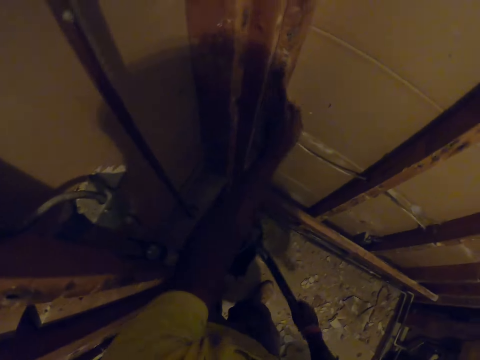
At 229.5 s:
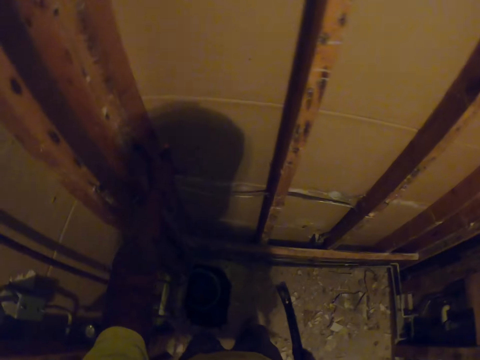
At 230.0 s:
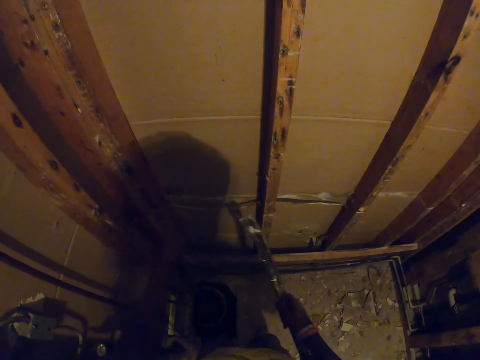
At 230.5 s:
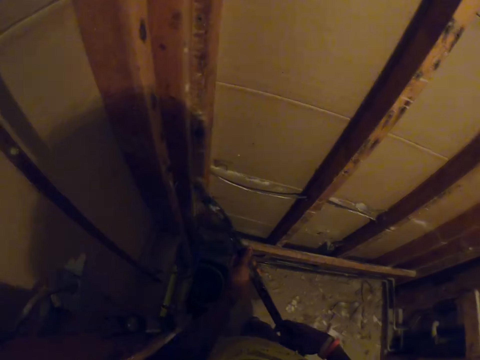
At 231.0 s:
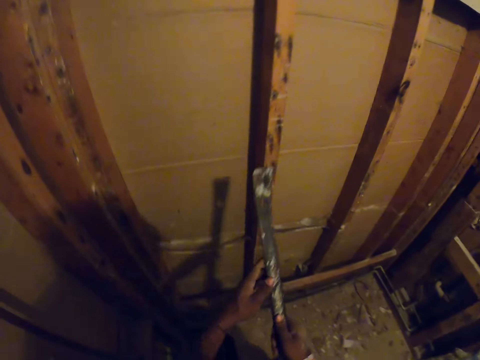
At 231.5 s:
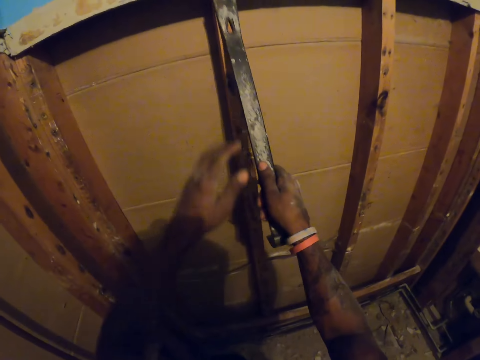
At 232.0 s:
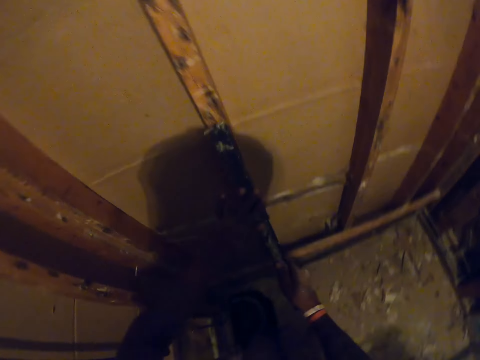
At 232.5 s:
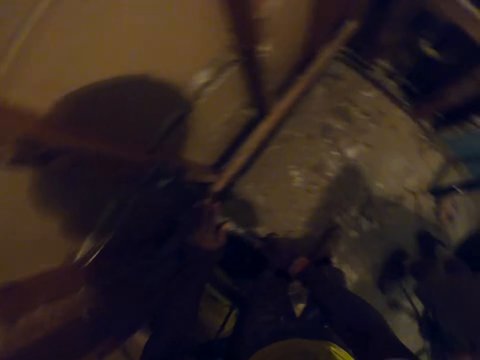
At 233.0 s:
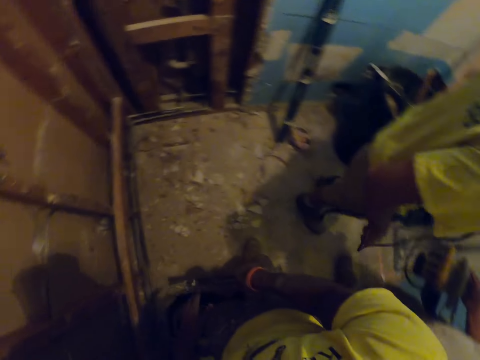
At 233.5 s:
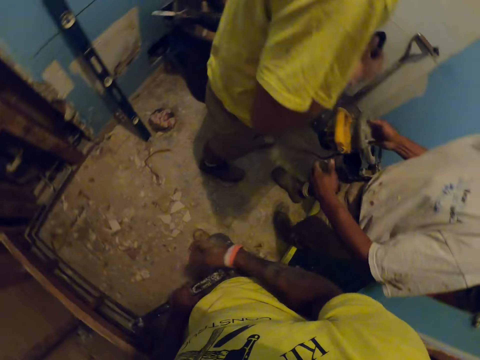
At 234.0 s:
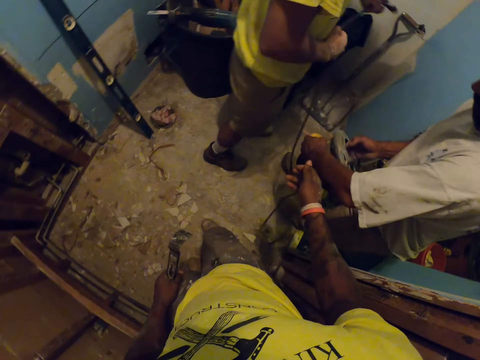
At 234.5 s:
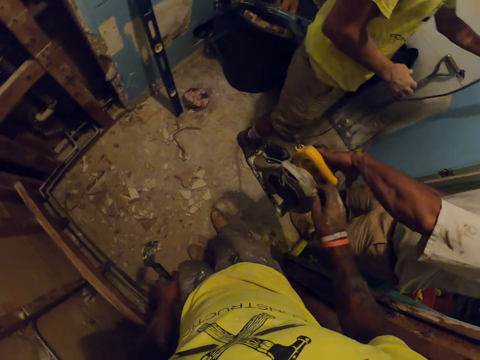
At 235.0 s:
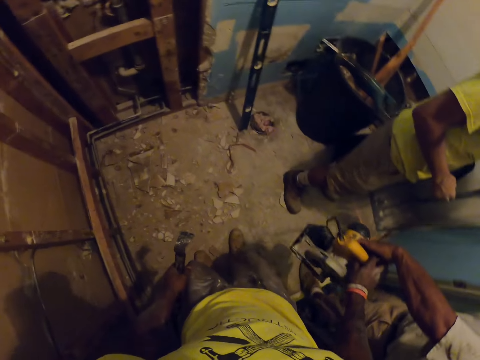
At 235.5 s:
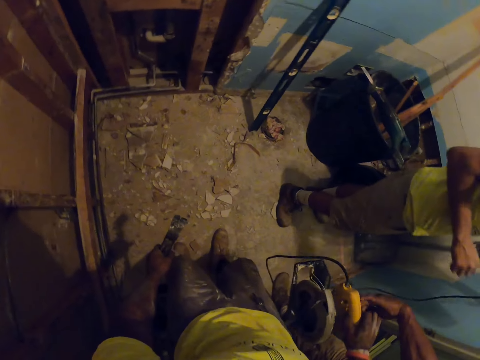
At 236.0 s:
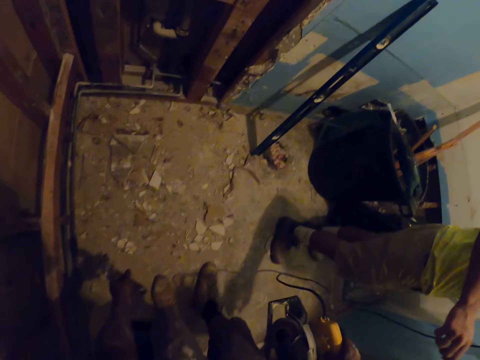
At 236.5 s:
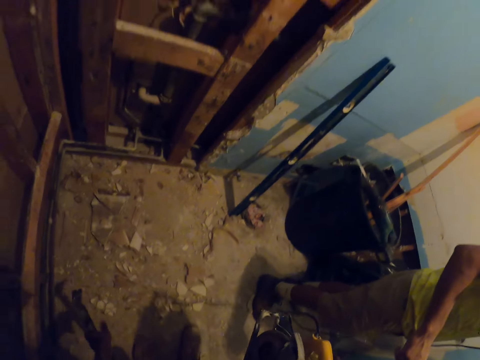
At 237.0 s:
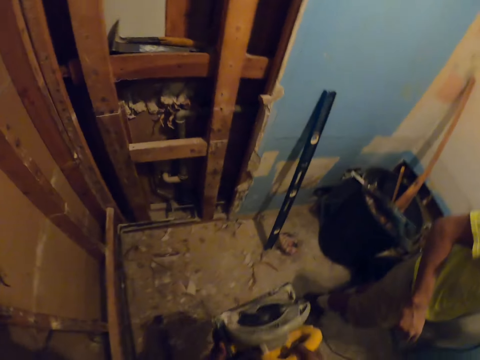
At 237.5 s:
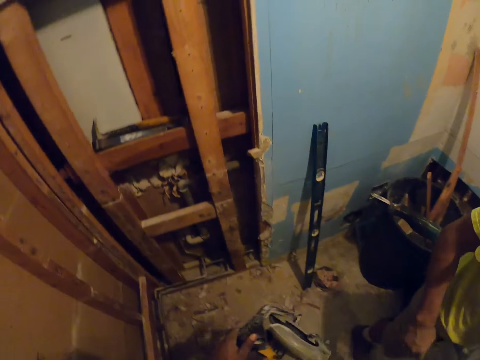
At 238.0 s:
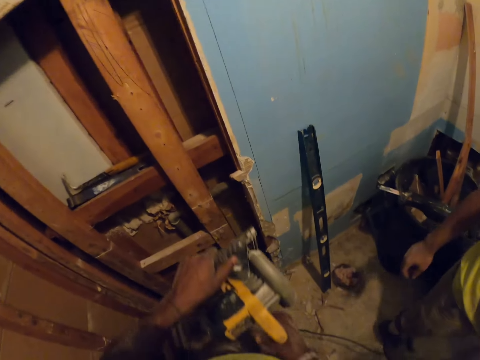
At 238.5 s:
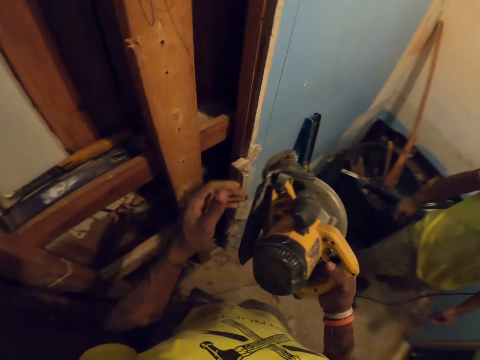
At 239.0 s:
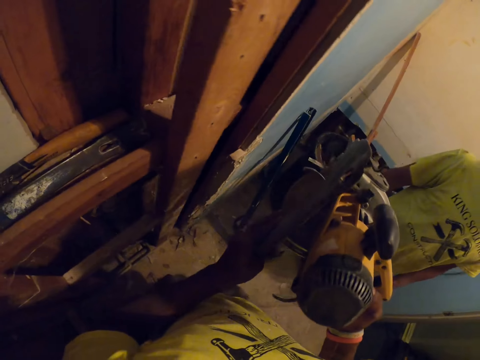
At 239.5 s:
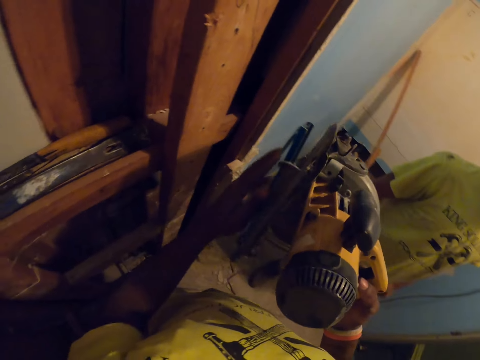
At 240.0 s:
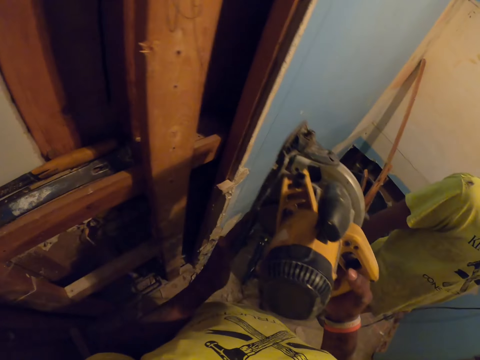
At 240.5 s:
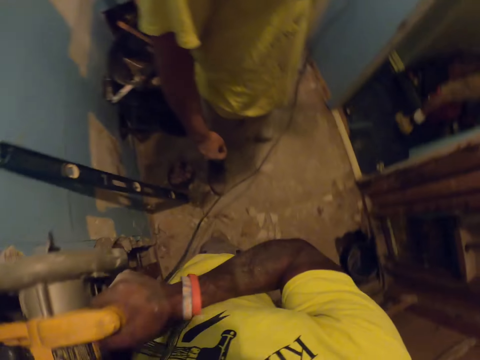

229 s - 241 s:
The camera wearer moves his ripping bar on the wooden structure. He collects a jigsaw from a man.

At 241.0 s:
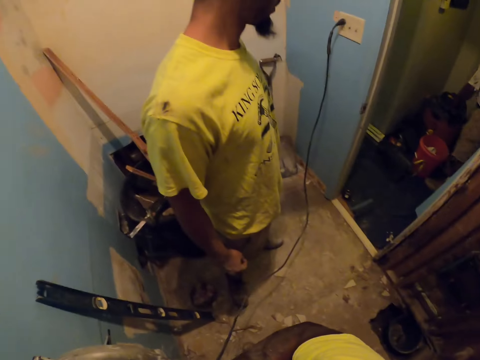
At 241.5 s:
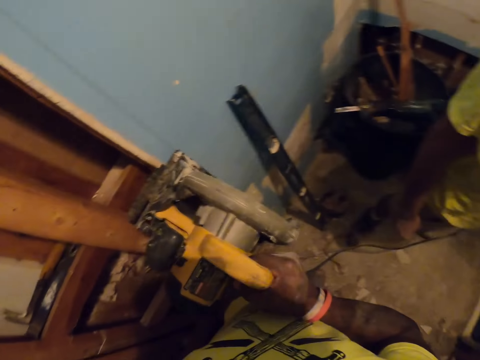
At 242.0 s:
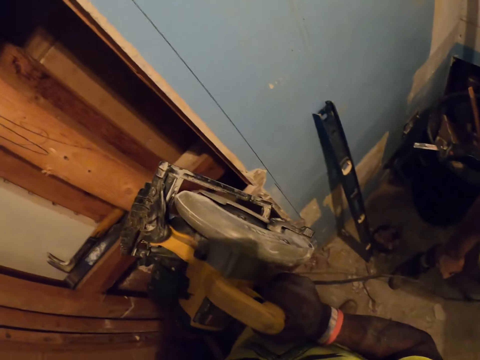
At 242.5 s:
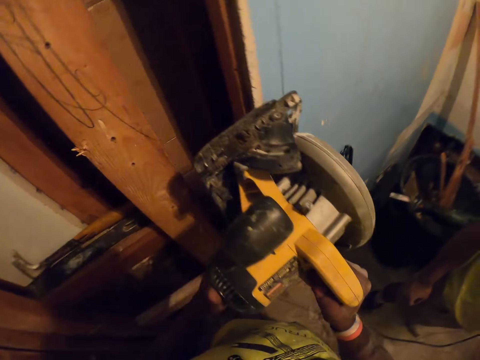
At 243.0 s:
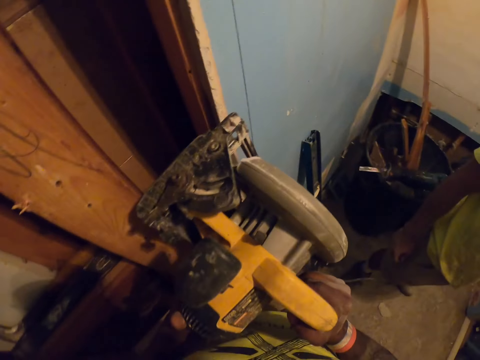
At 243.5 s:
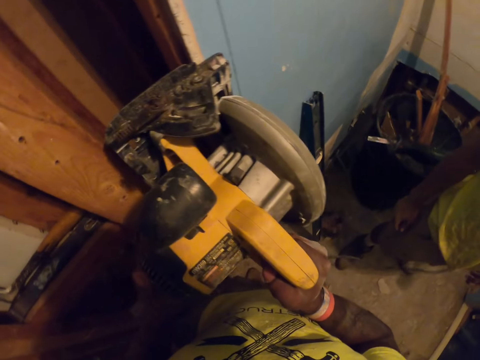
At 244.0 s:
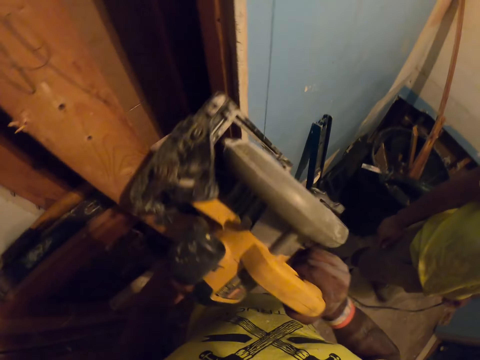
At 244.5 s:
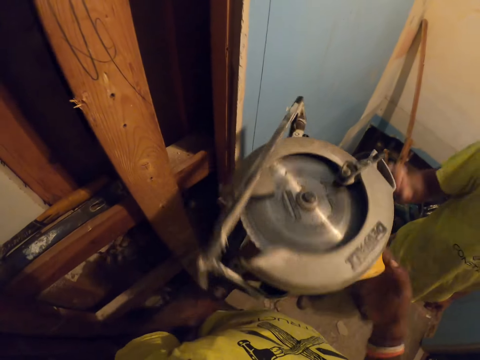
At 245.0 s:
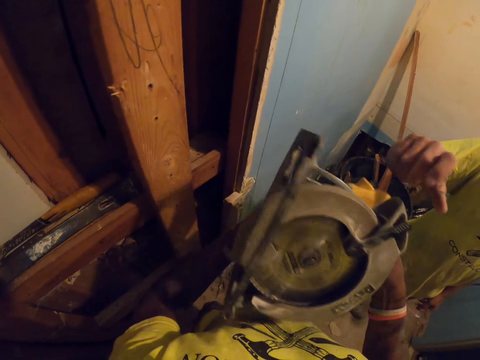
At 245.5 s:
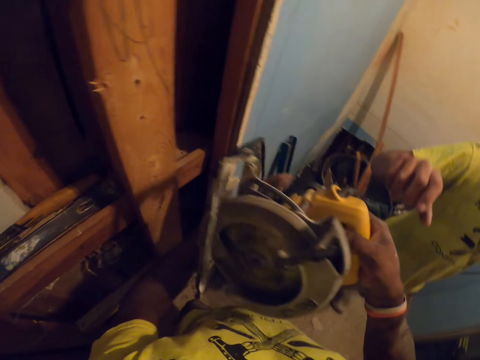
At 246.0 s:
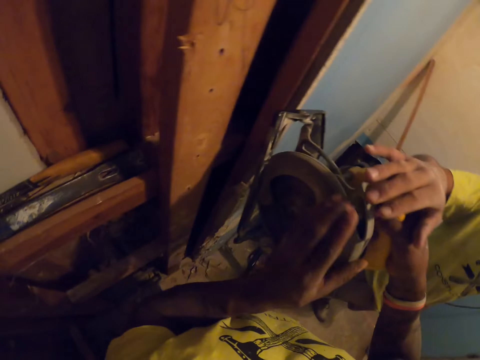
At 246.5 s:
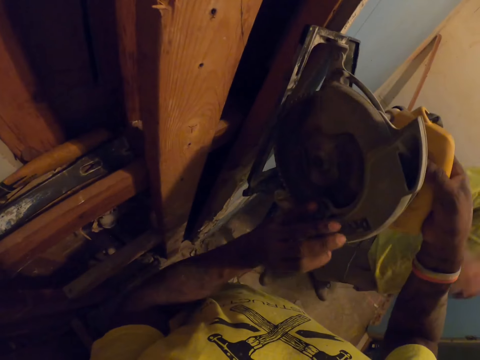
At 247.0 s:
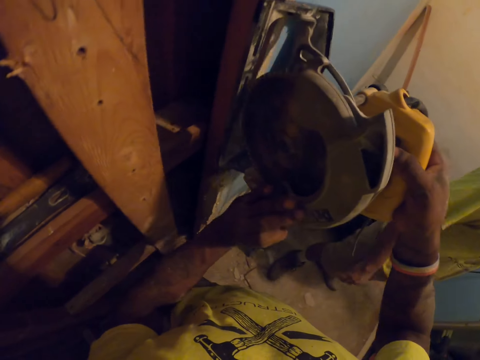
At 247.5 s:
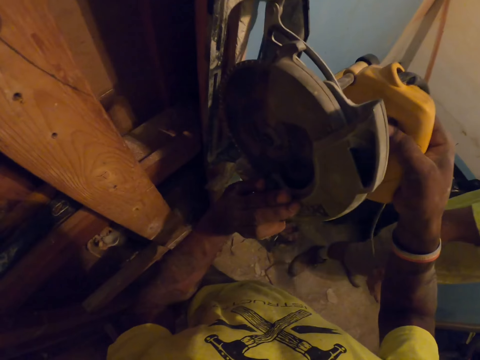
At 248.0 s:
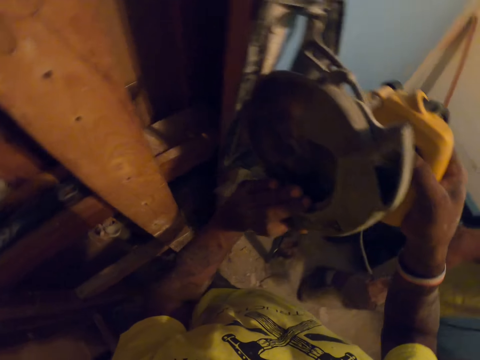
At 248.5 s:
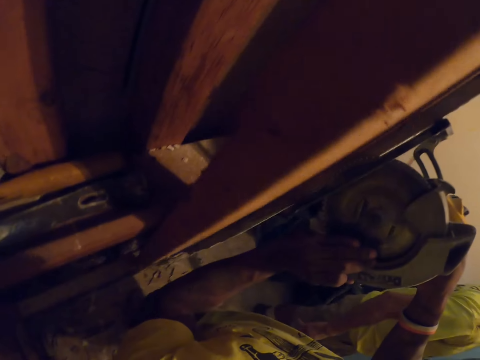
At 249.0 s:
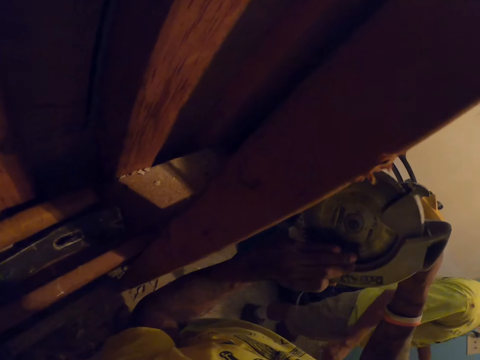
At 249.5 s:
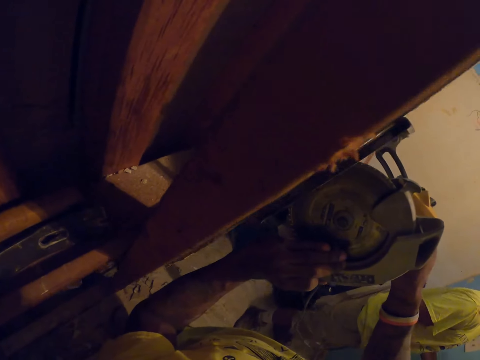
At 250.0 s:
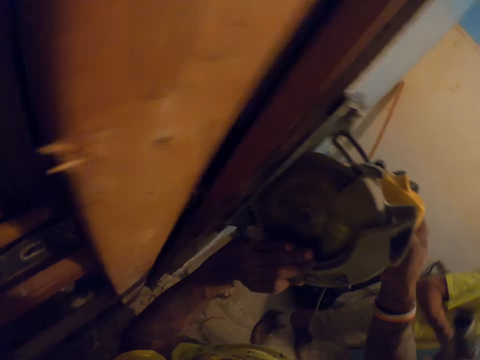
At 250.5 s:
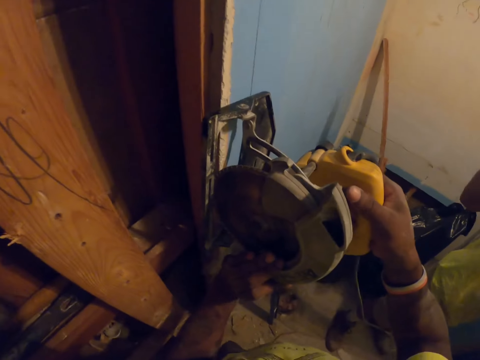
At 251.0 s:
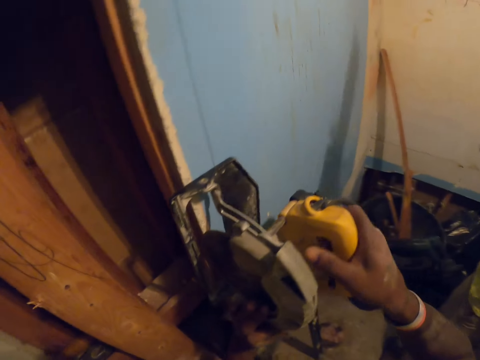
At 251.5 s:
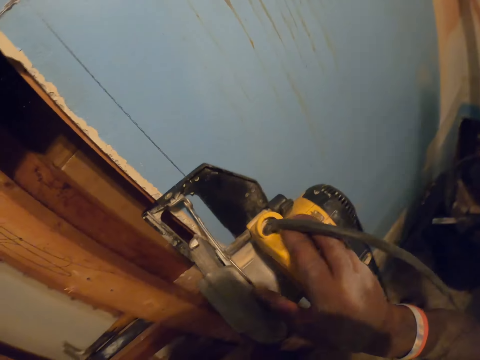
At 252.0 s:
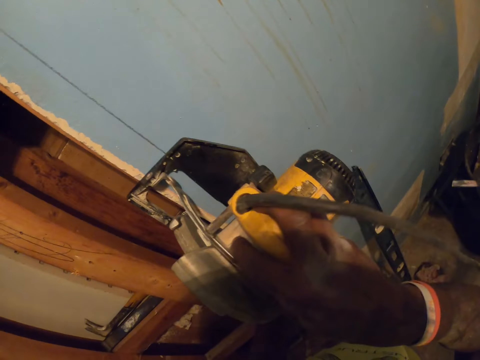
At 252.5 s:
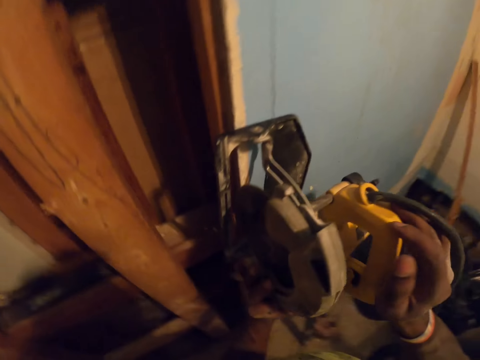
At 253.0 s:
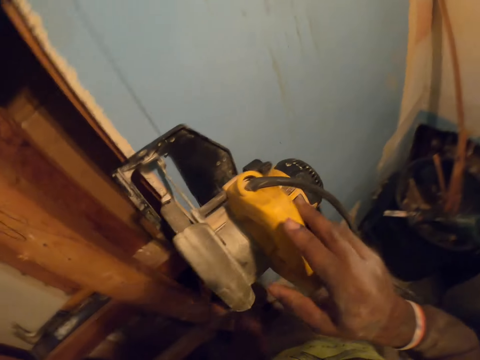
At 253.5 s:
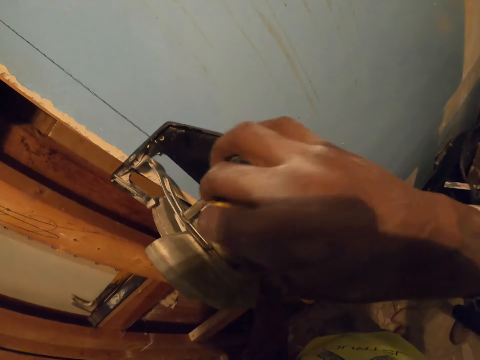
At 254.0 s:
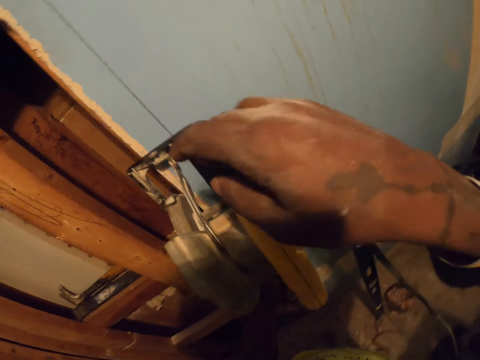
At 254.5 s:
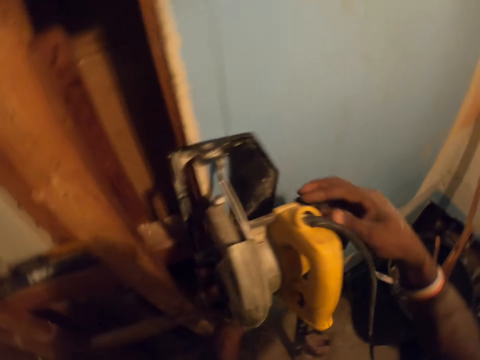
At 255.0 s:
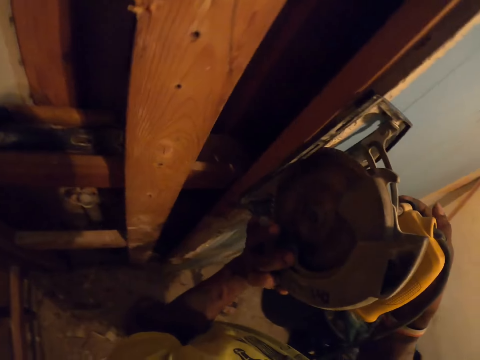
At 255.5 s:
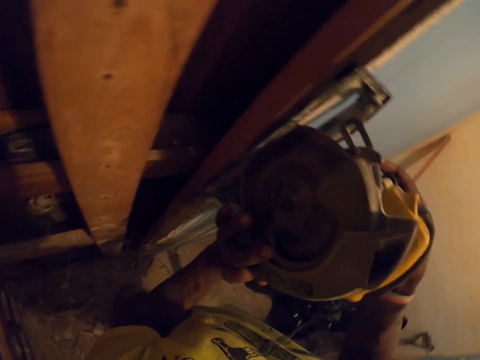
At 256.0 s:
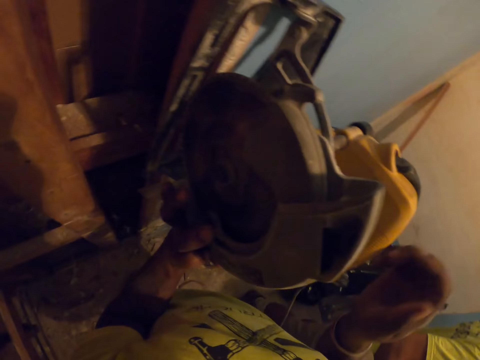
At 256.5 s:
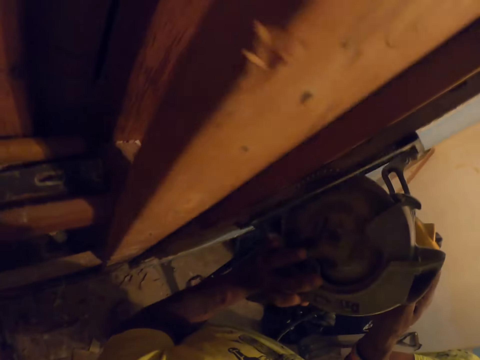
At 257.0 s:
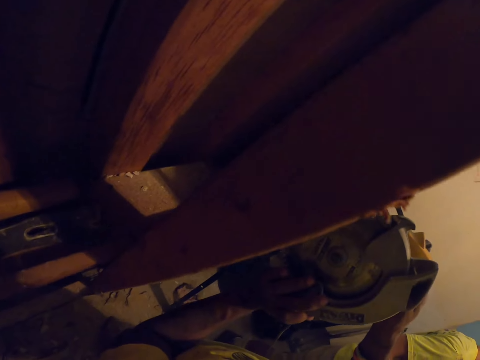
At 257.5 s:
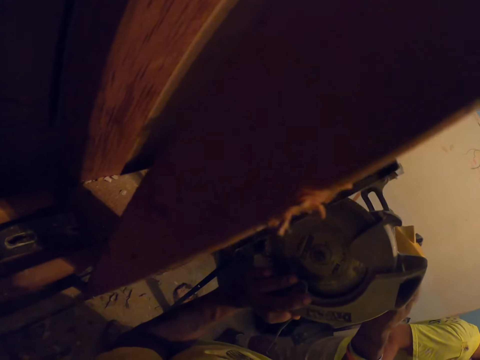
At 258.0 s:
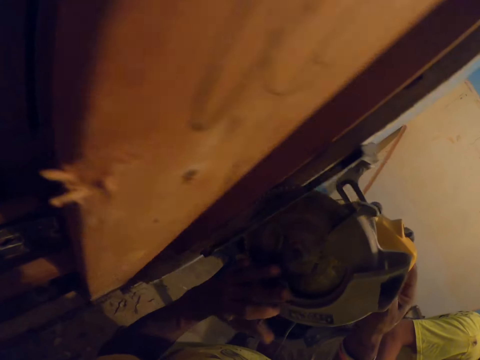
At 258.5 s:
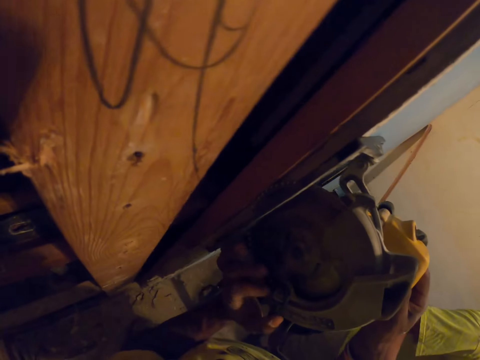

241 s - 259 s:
The camera wearer places the jigsaw or electric saw on the wooden structure. They turn the jigsaw around. They place the jigsaw on the wooden structure. They look in the wall. They look at the electric saw. They adjust the jigsaw.
